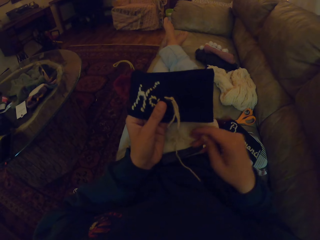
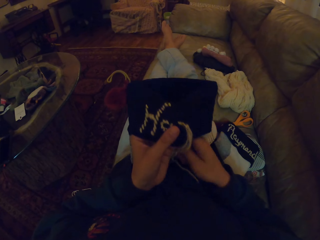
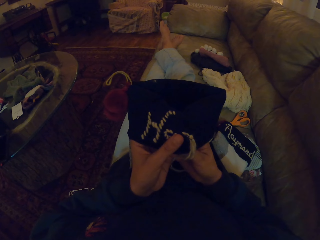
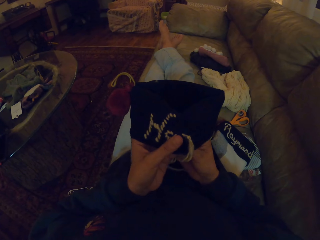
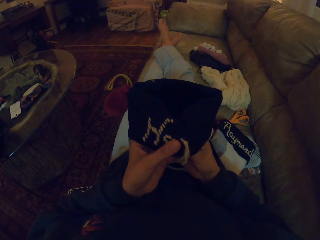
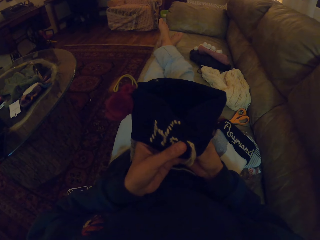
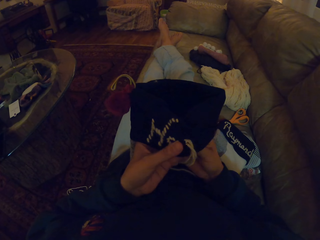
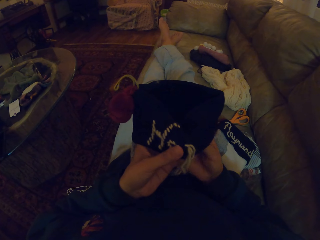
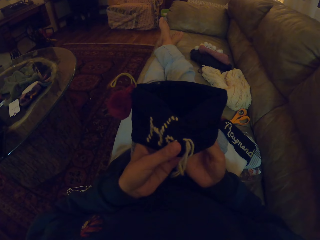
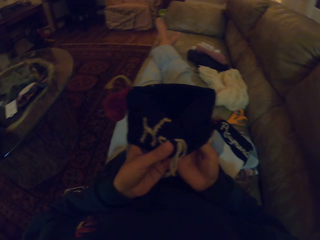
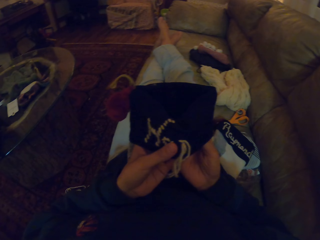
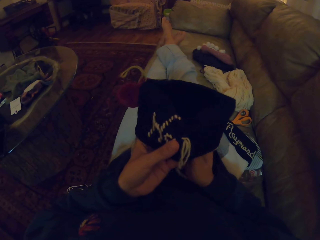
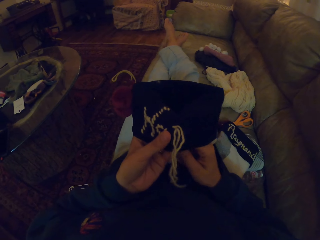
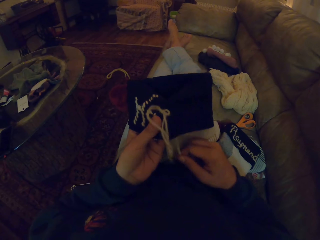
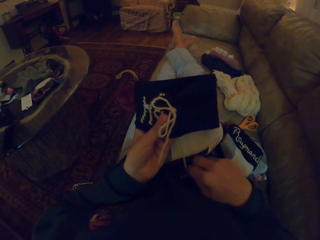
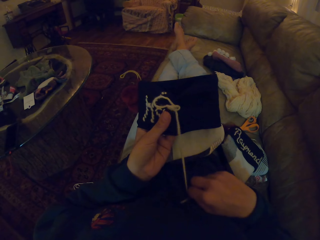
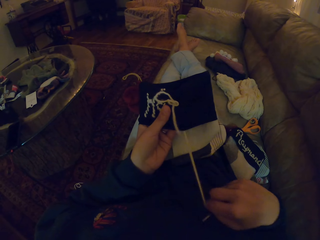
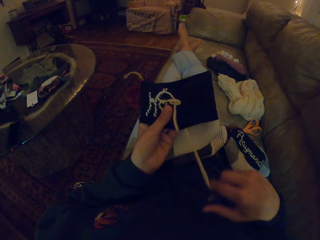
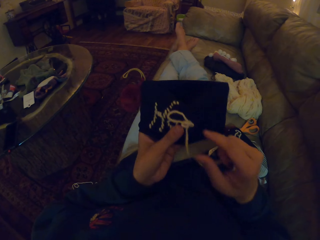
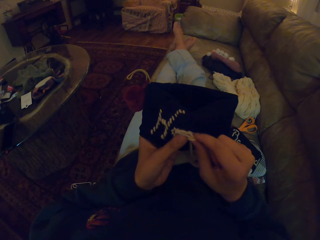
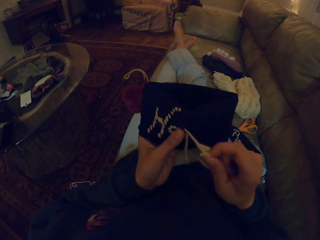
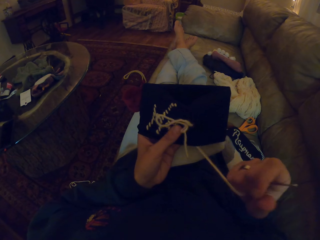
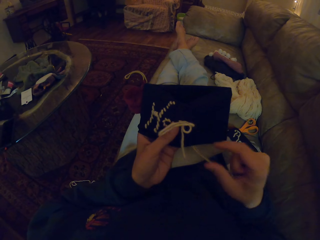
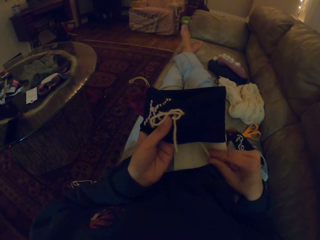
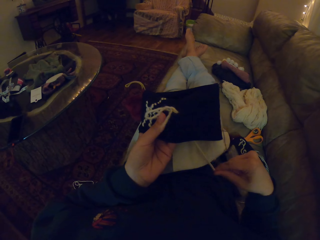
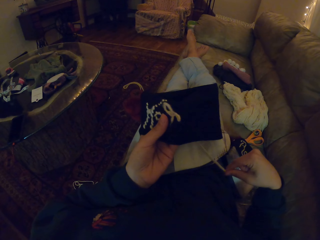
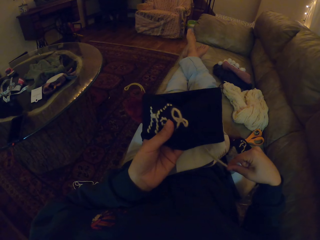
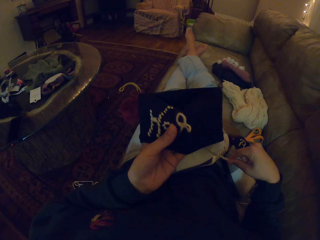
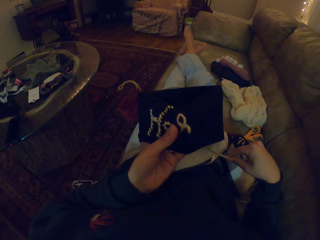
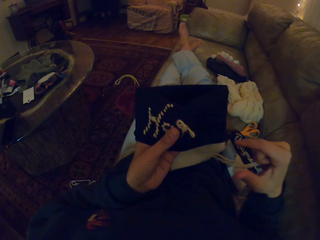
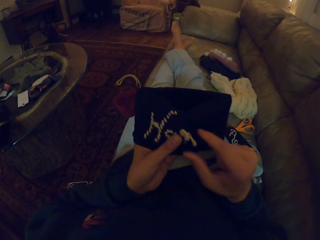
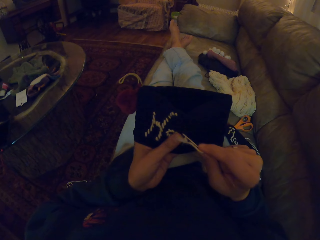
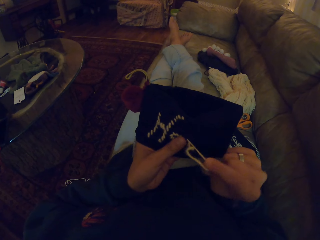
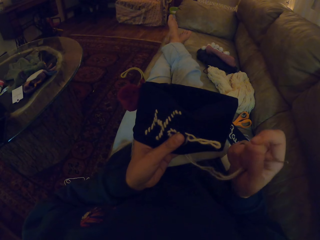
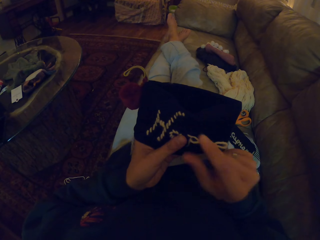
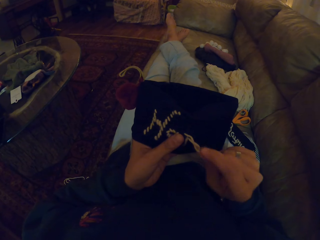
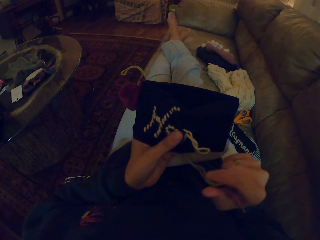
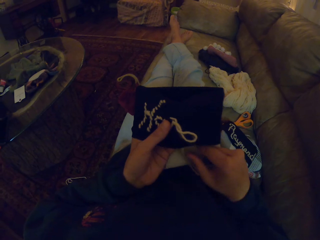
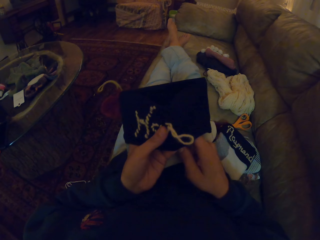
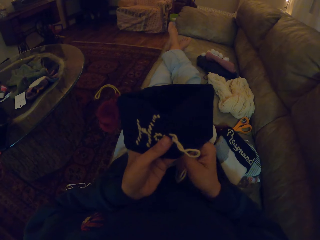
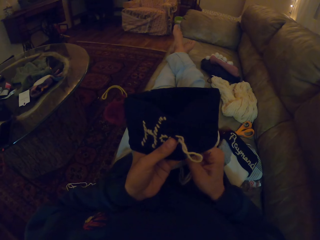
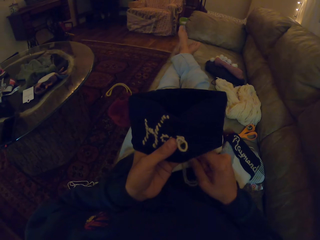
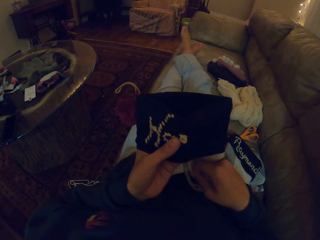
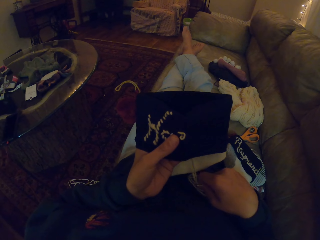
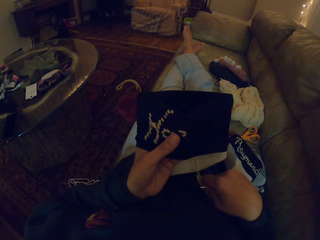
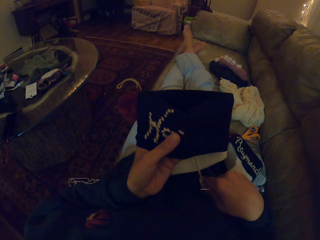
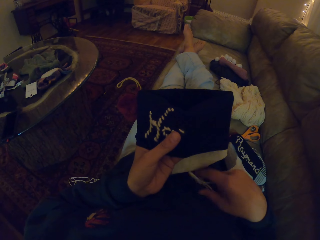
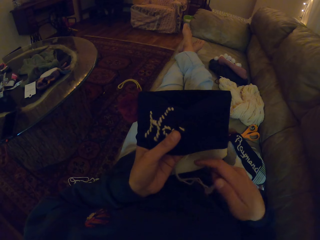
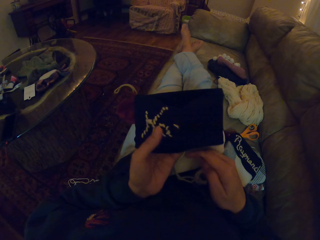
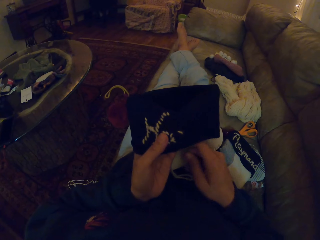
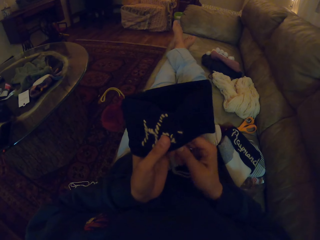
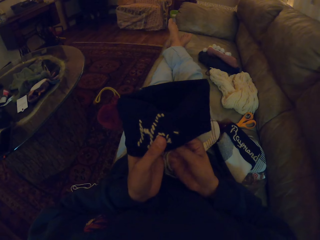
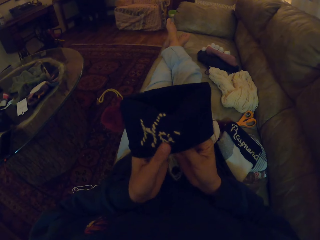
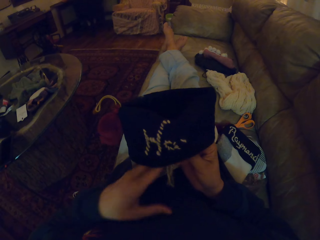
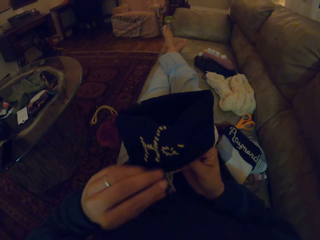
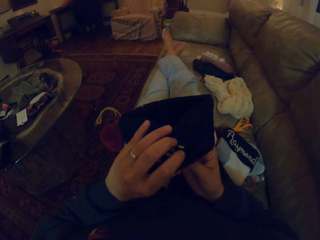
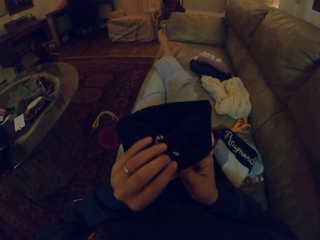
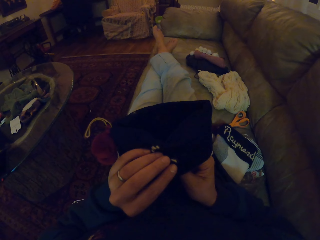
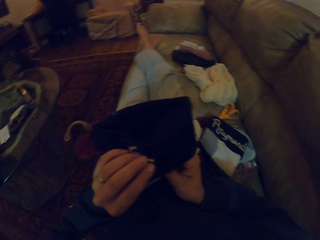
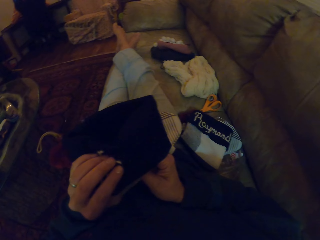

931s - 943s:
The camera wearer pulls a thread.

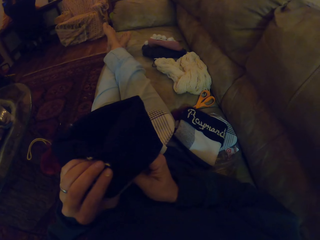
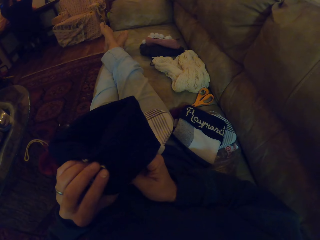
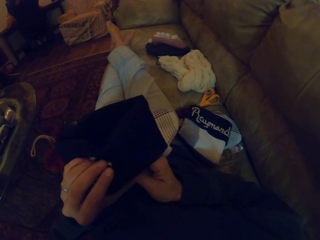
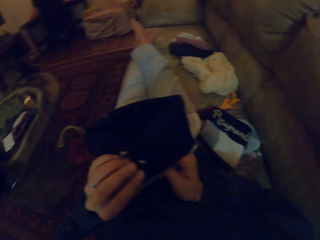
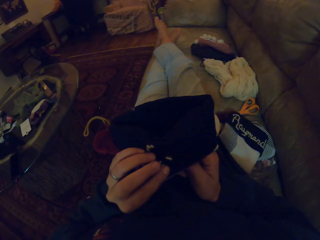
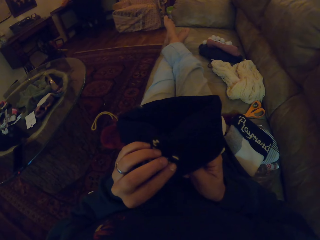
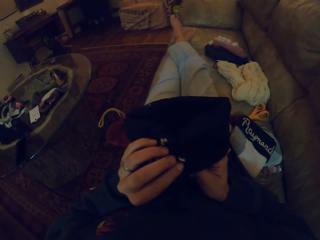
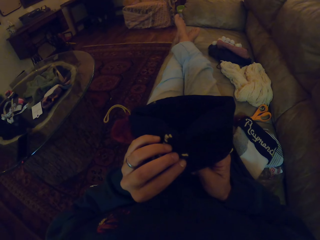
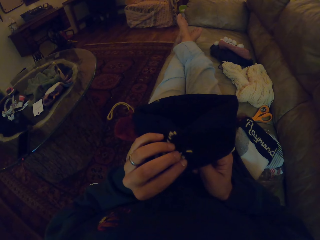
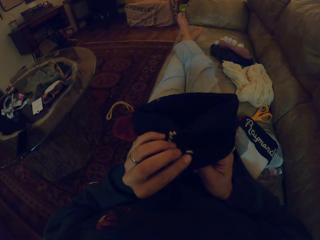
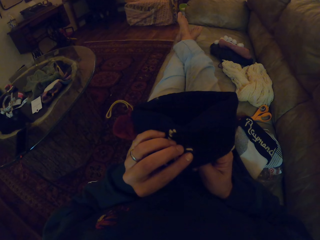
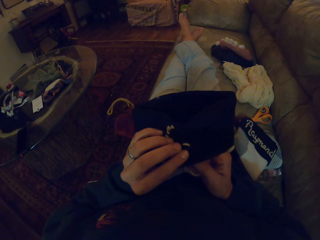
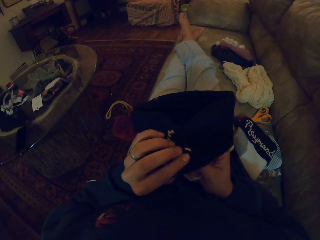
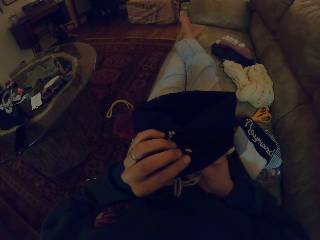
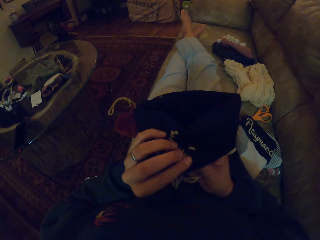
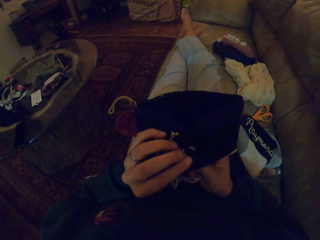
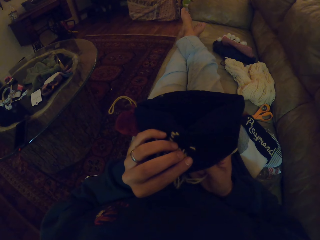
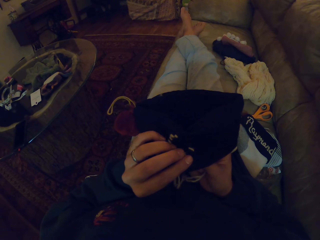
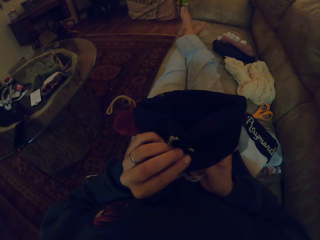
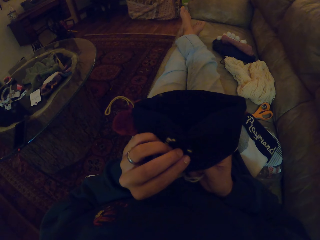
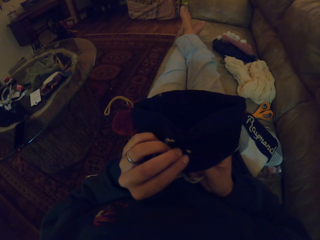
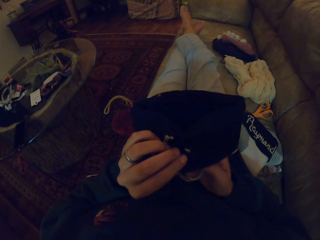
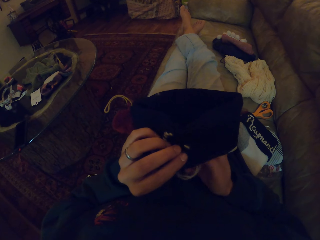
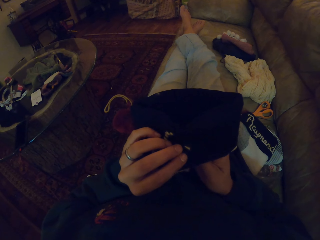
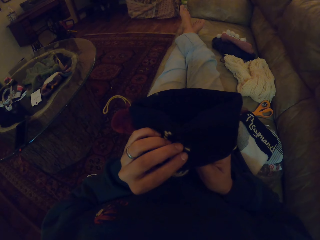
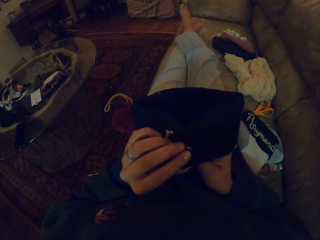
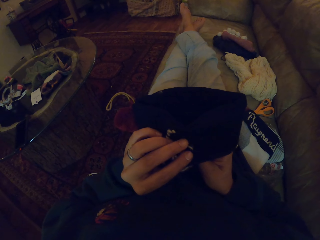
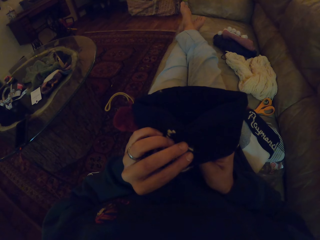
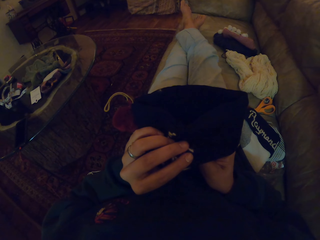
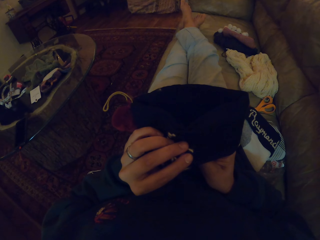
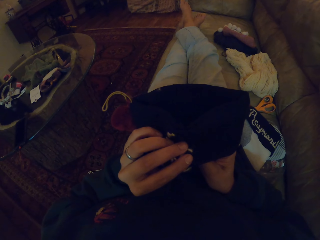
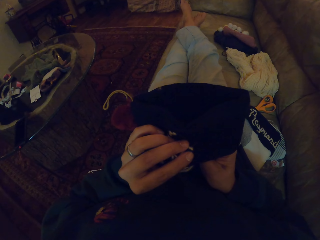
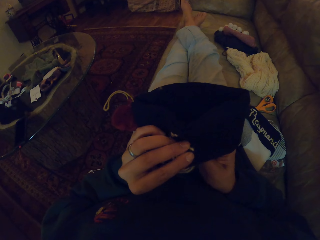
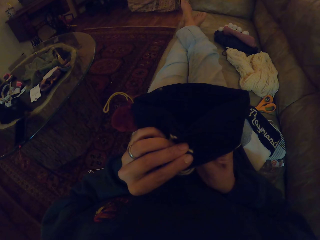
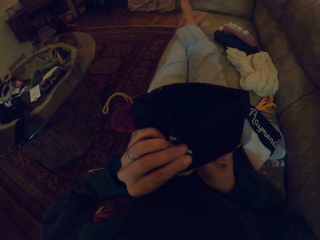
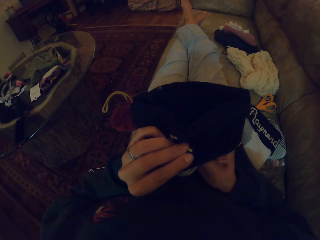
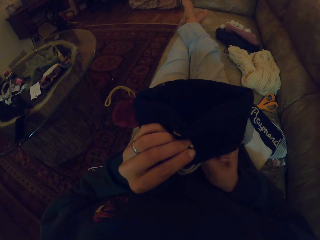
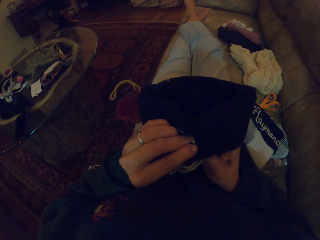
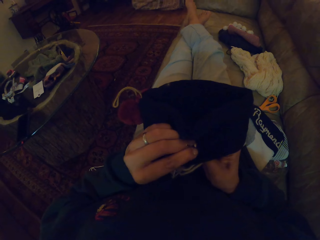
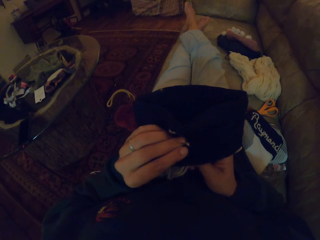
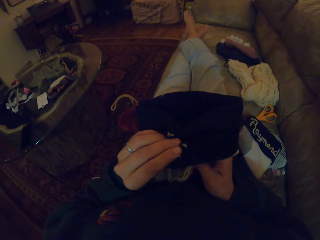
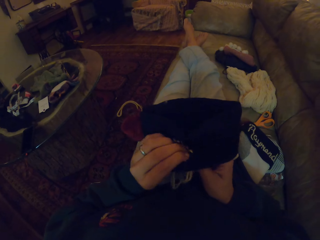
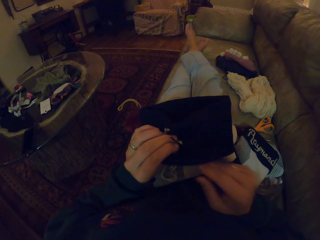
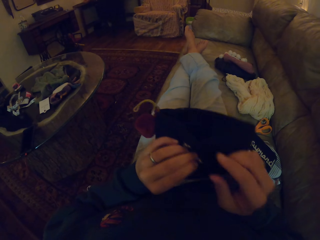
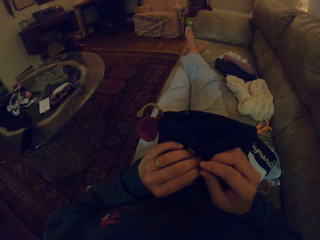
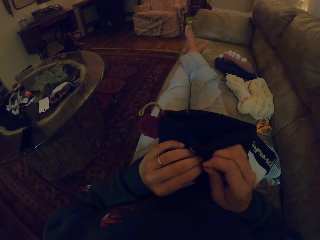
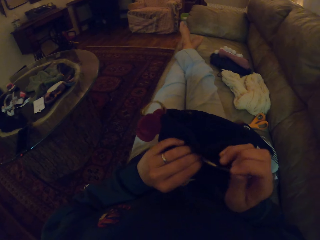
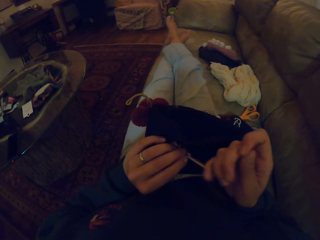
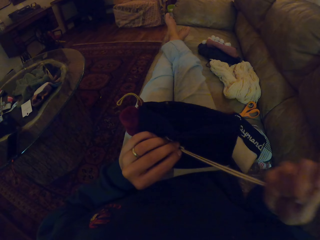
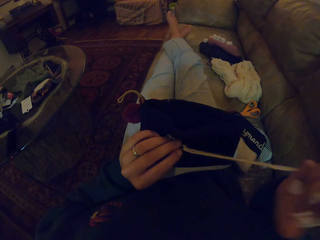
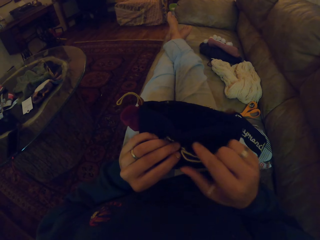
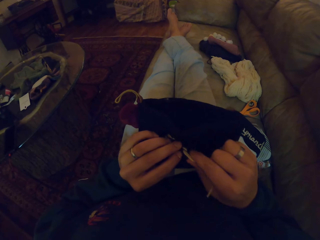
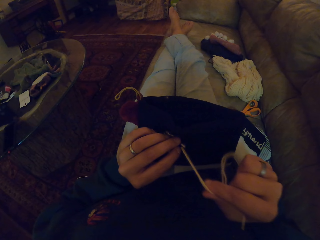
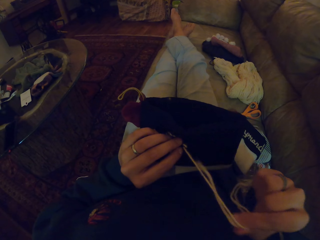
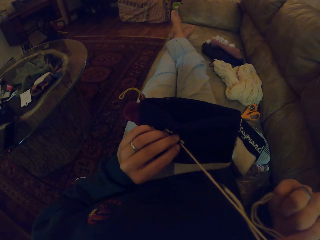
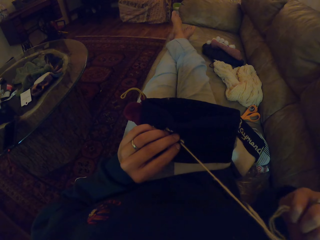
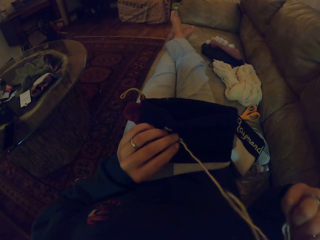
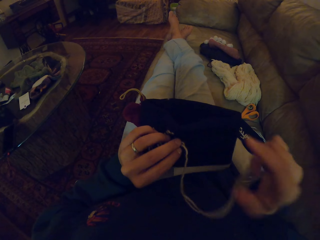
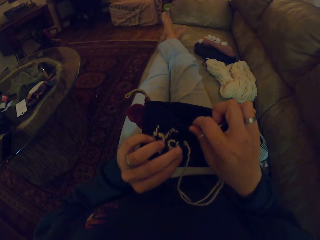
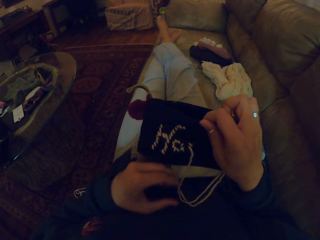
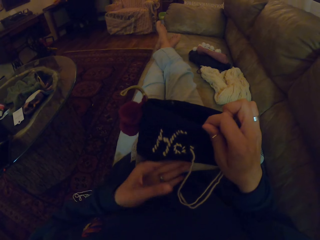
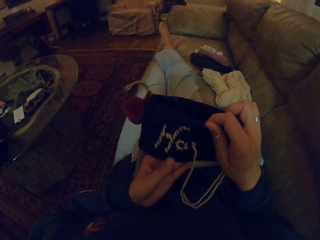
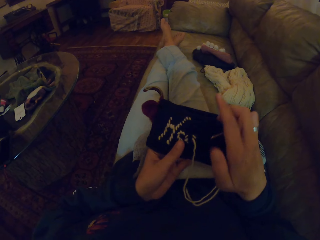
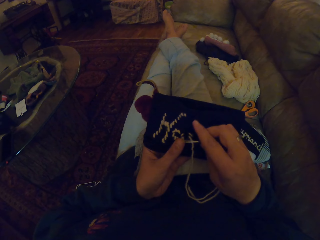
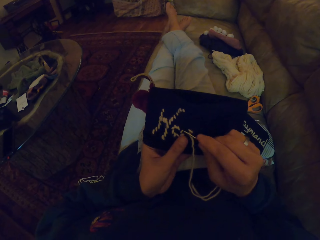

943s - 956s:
The camera wearer sews a fabric with a needle.
